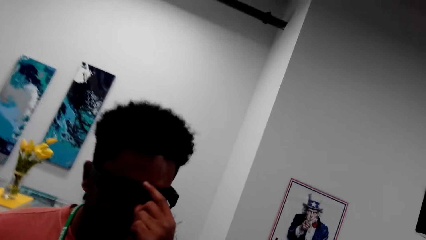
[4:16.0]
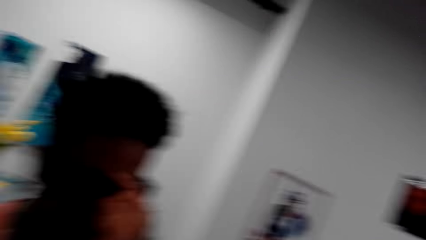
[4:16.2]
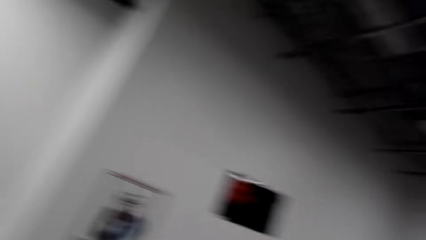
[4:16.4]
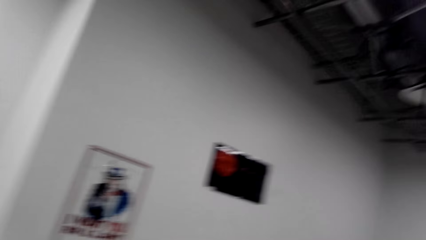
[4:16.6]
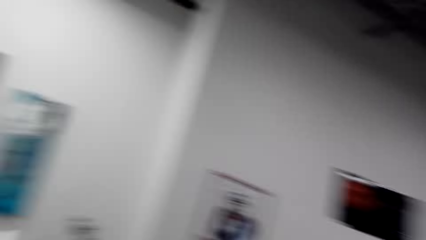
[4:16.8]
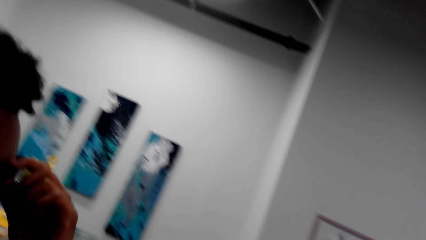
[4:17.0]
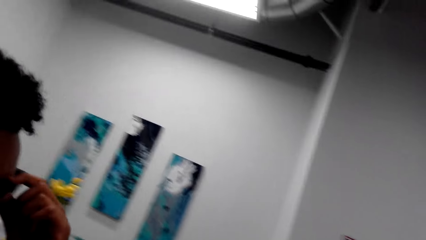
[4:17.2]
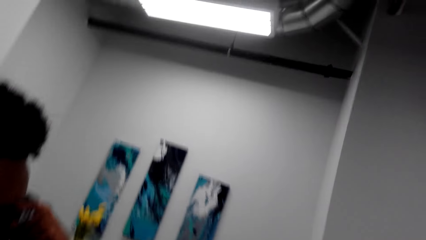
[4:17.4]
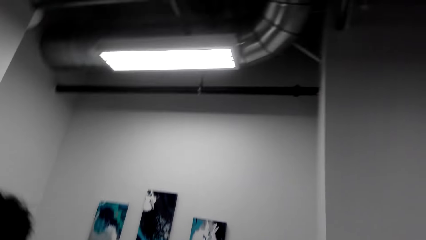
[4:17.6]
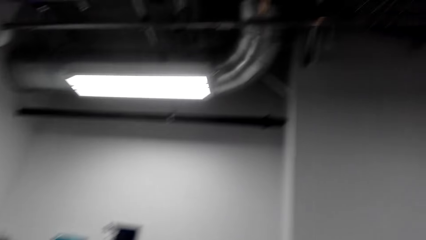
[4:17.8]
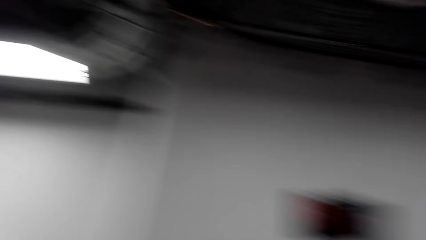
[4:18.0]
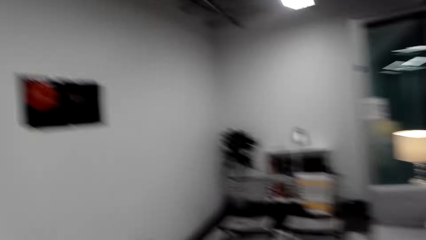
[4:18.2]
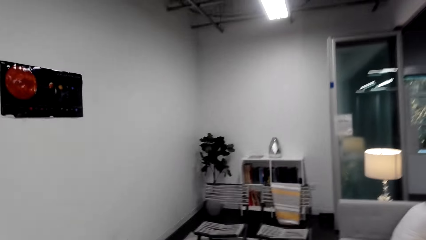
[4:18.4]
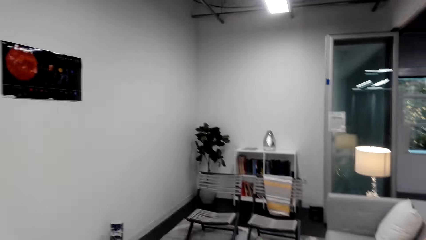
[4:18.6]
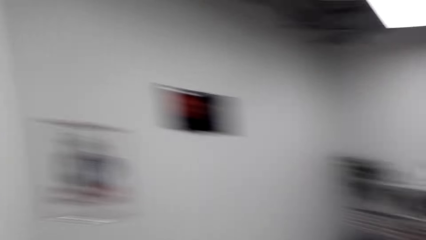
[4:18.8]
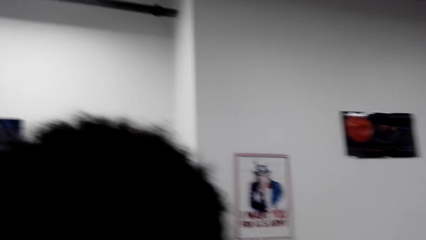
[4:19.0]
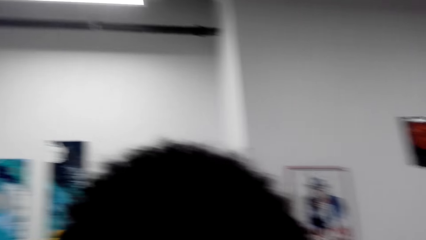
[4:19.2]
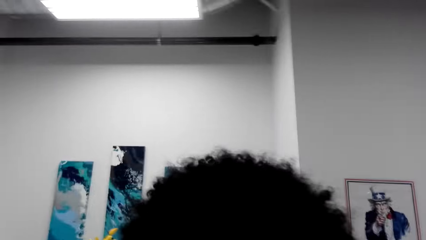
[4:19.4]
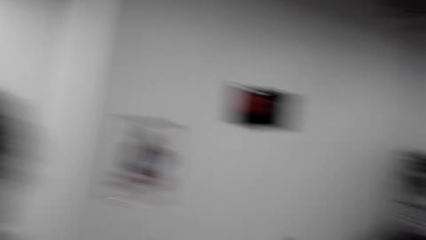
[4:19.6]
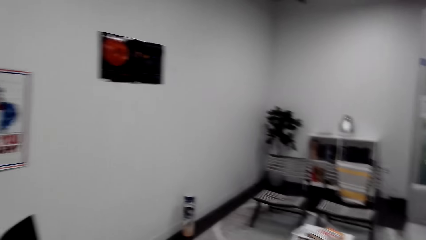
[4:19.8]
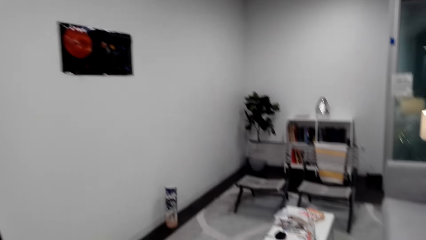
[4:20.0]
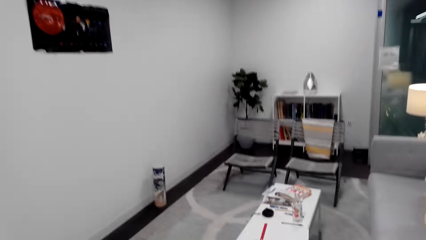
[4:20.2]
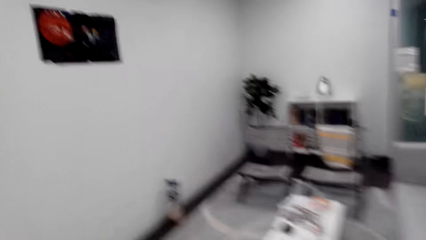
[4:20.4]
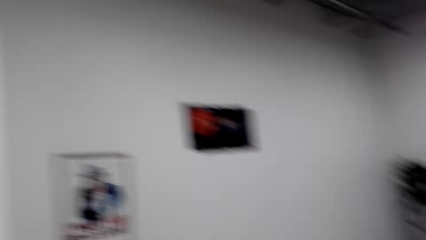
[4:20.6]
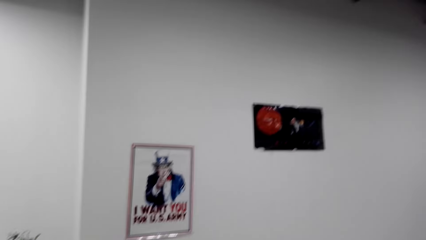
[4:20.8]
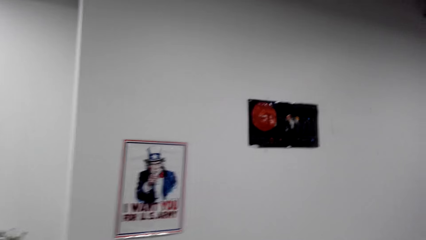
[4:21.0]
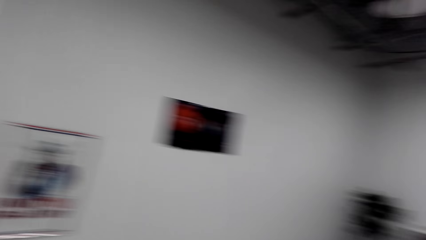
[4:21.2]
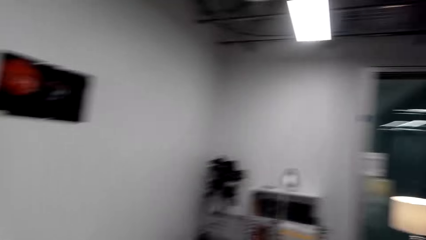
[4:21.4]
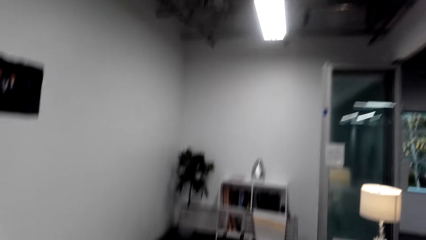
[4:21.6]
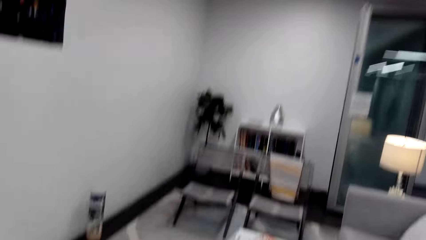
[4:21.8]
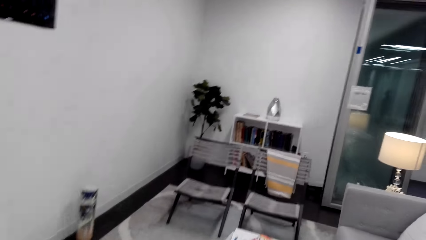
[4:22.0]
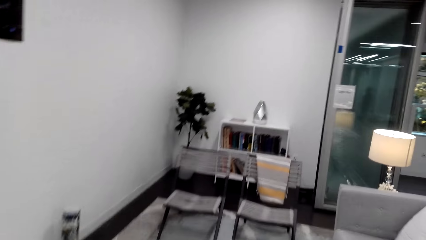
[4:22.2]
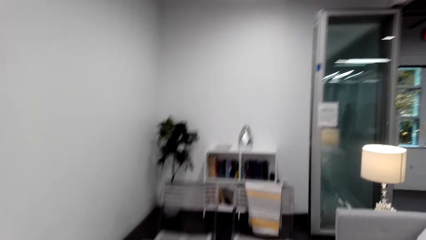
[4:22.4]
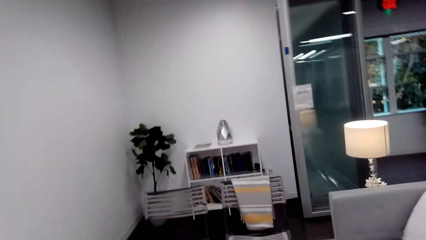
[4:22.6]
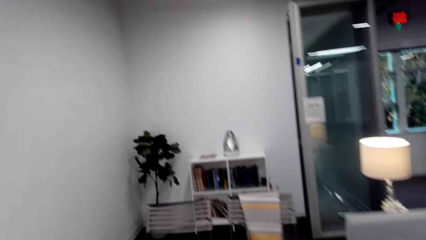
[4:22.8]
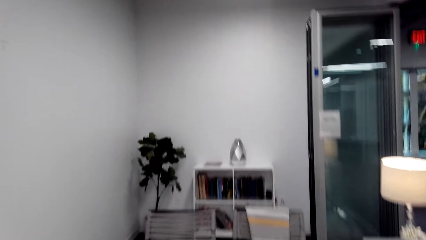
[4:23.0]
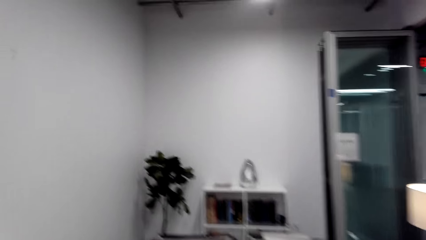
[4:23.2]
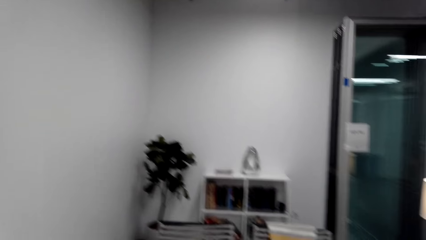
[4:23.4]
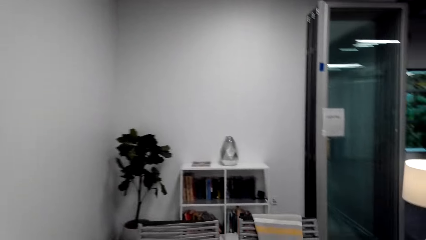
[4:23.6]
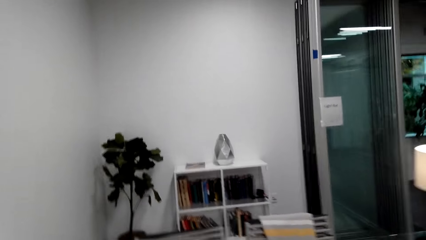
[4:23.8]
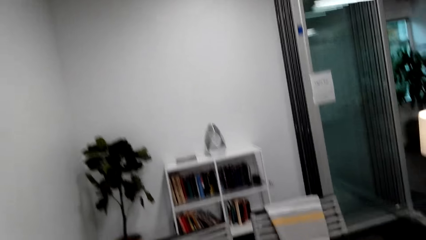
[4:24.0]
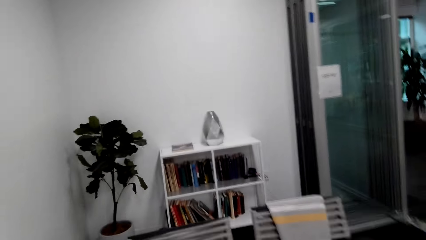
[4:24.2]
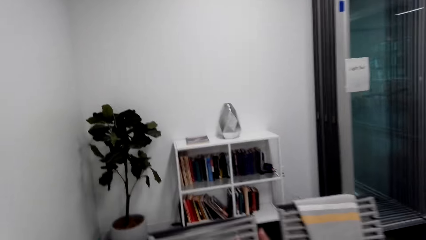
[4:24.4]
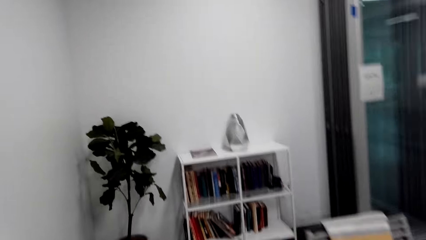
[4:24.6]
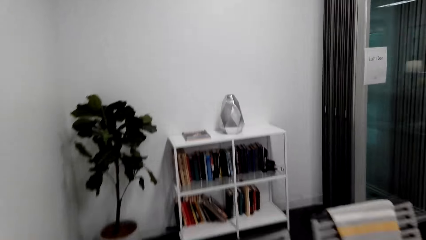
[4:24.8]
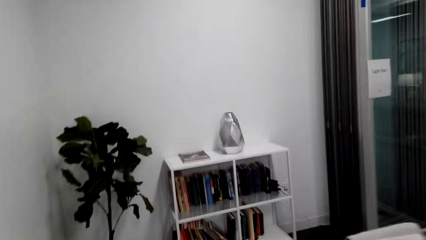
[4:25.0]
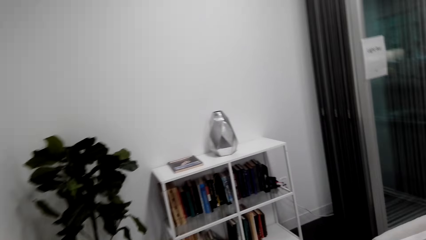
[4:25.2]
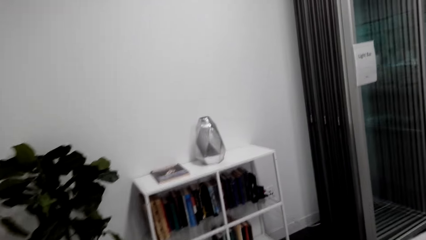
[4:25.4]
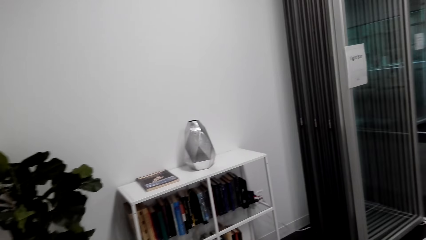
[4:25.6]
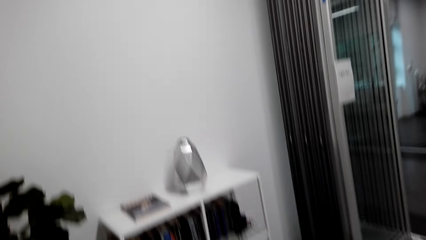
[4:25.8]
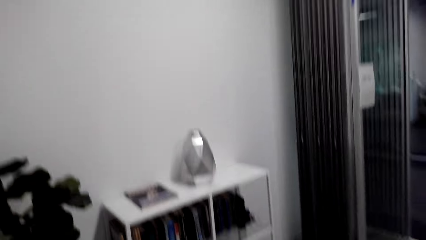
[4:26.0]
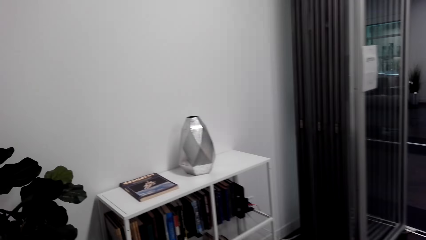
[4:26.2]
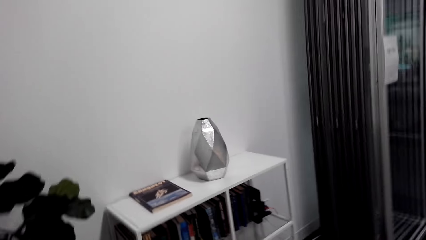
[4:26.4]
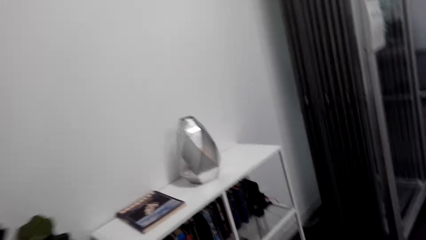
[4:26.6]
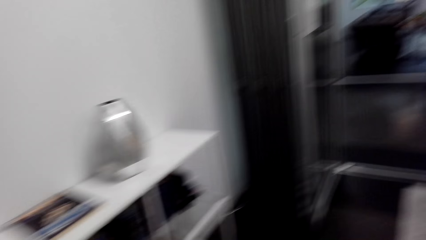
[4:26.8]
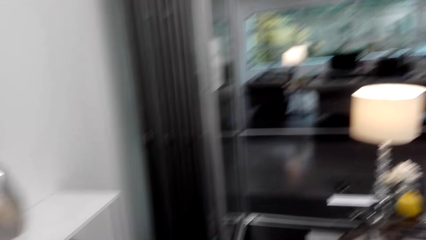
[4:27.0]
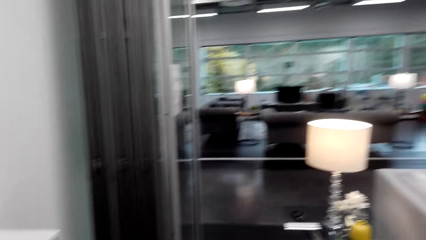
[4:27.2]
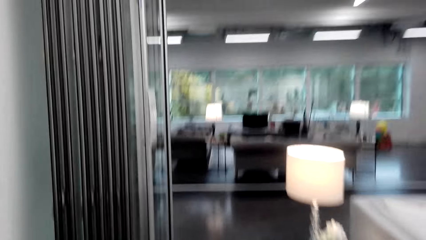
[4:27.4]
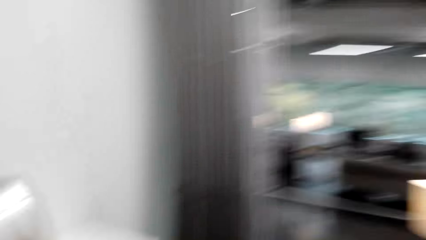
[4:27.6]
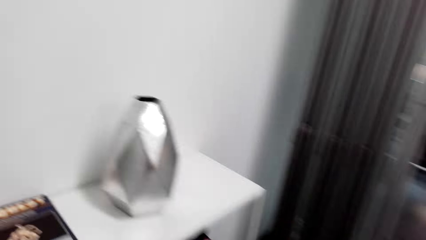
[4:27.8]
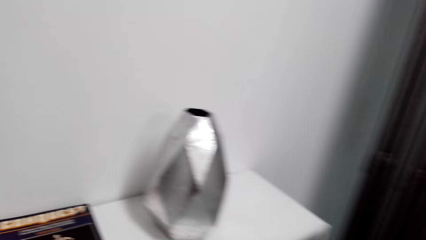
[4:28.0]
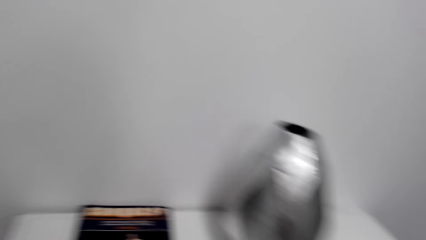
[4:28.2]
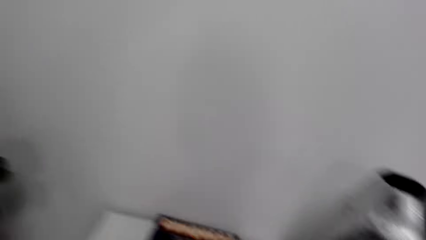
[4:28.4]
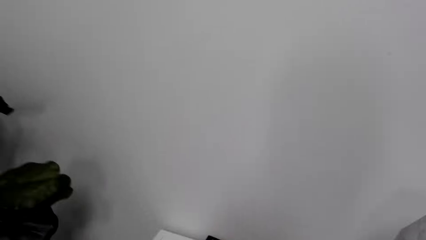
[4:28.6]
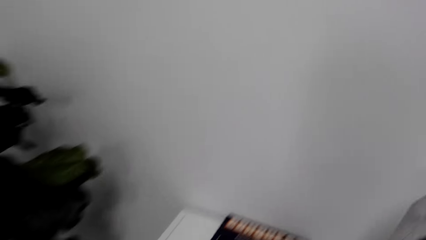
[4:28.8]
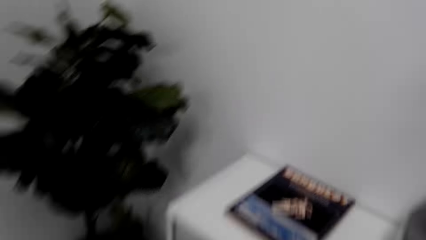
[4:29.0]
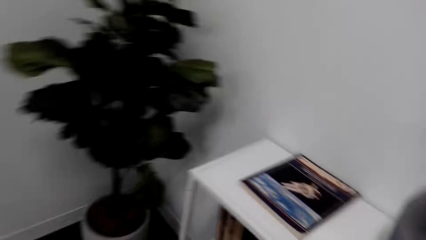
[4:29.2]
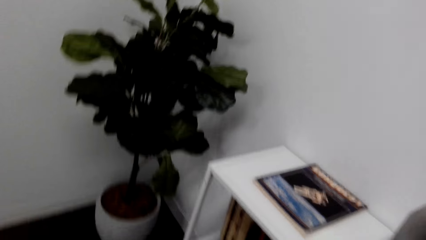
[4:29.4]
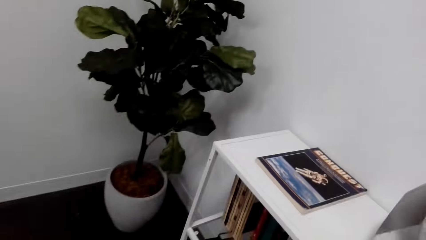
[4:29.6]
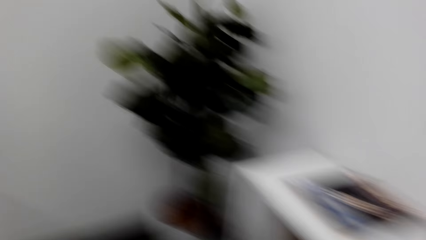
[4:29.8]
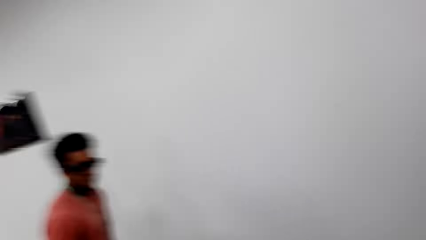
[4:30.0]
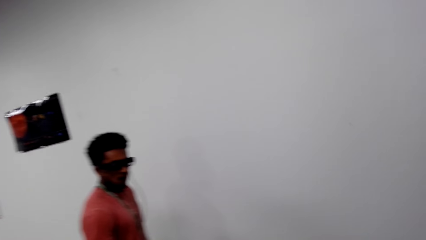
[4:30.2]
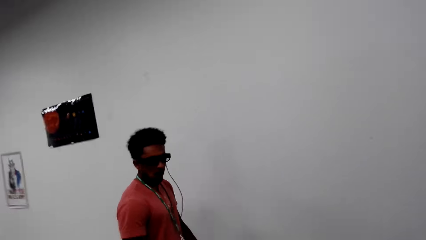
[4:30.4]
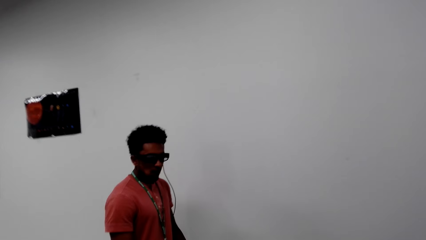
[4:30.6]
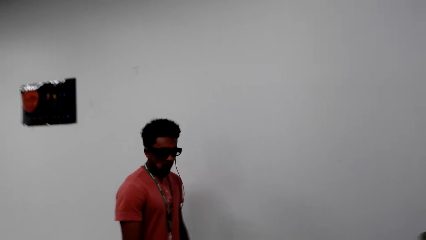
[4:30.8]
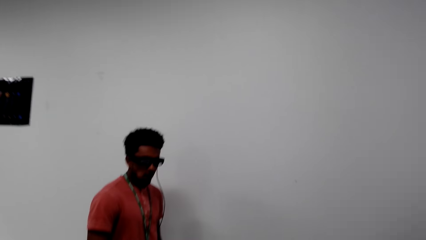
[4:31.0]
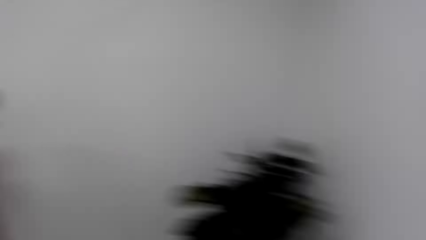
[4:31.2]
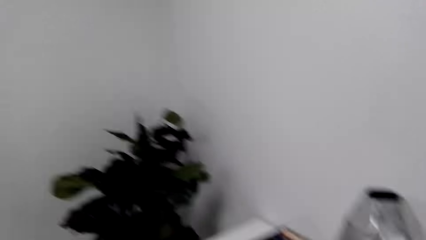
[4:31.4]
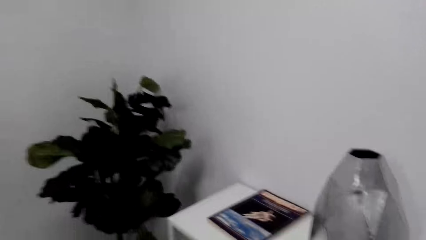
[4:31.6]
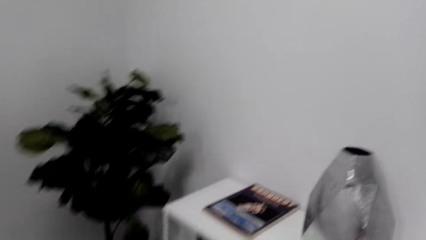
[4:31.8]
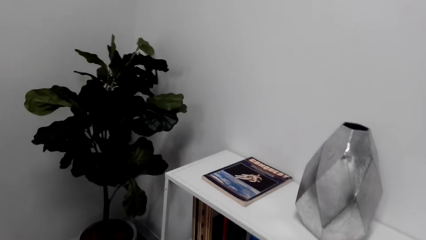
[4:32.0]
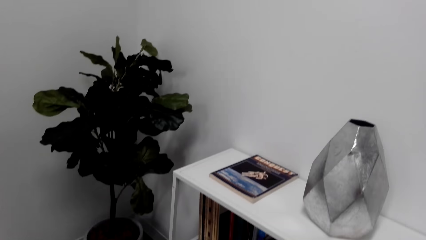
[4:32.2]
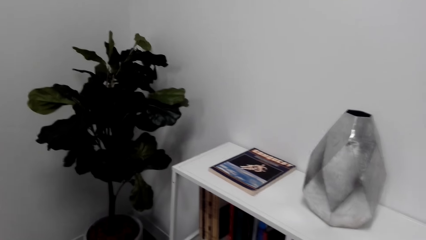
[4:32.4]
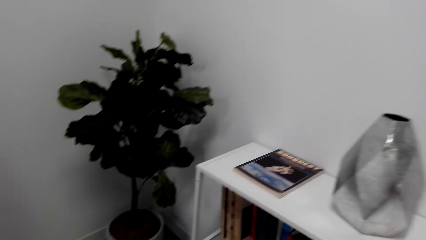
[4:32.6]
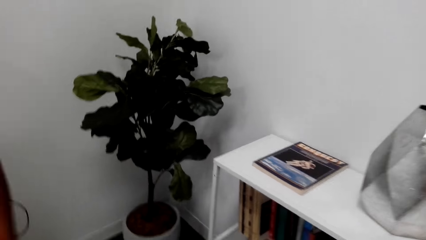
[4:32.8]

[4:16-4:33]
A man adjusts the shades. The camera wearer walks around the house and dialogues with the man. They walk towards the books.
